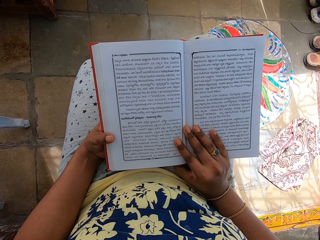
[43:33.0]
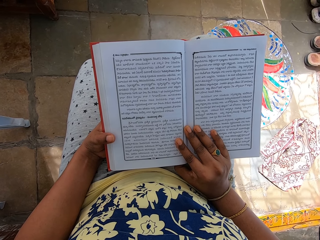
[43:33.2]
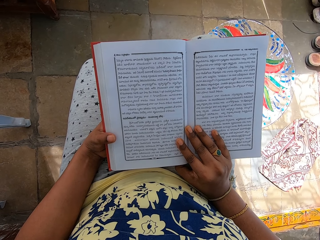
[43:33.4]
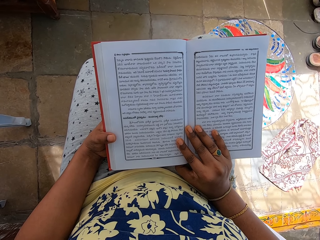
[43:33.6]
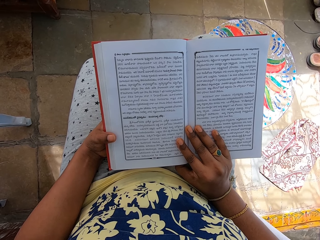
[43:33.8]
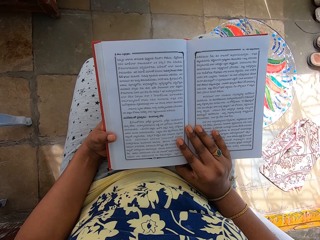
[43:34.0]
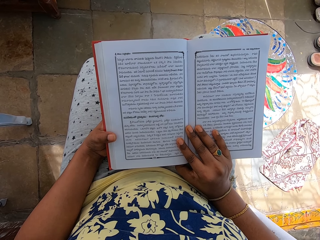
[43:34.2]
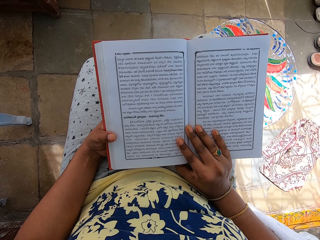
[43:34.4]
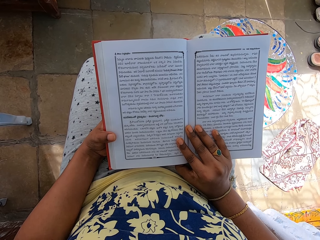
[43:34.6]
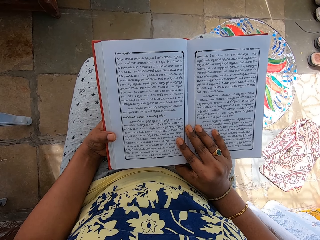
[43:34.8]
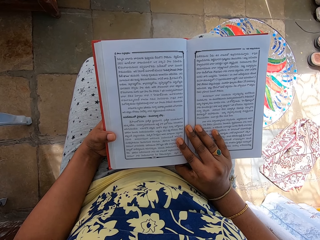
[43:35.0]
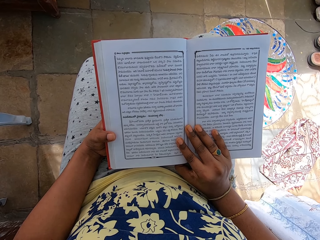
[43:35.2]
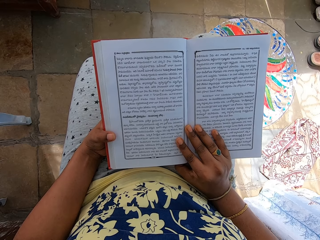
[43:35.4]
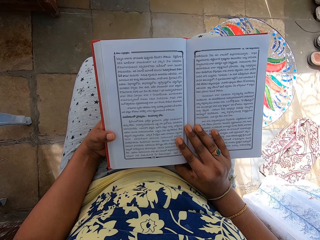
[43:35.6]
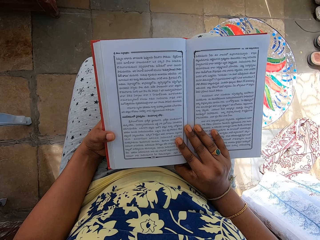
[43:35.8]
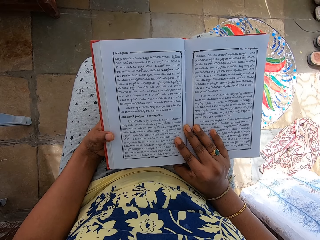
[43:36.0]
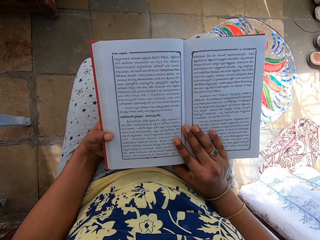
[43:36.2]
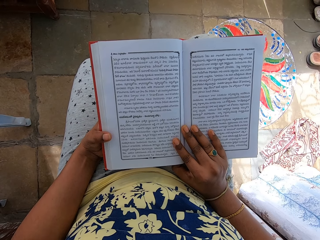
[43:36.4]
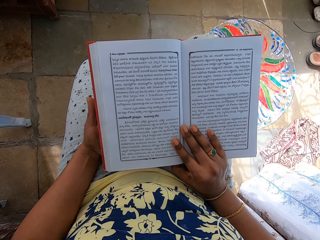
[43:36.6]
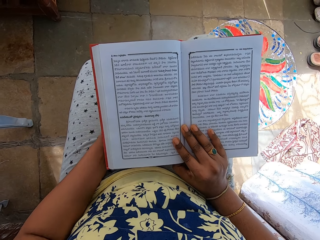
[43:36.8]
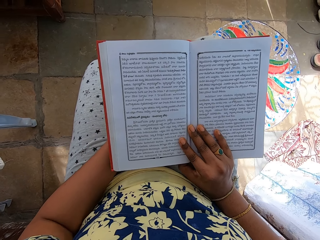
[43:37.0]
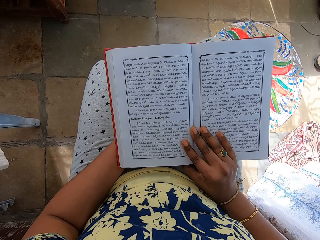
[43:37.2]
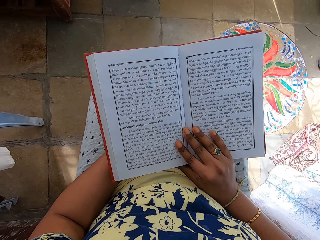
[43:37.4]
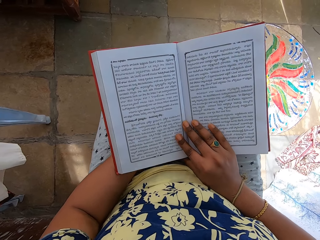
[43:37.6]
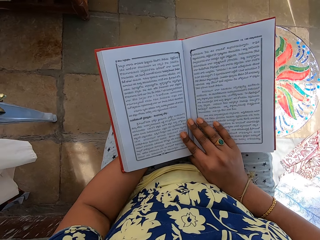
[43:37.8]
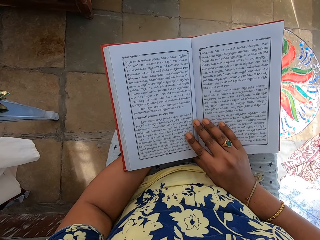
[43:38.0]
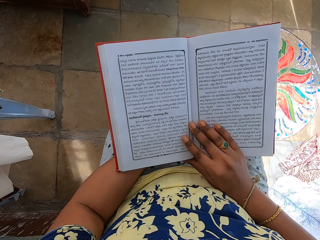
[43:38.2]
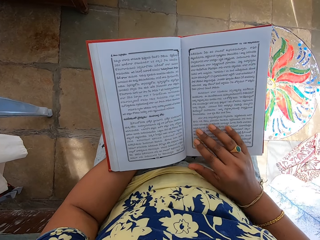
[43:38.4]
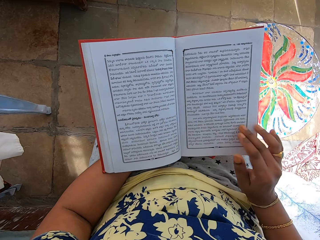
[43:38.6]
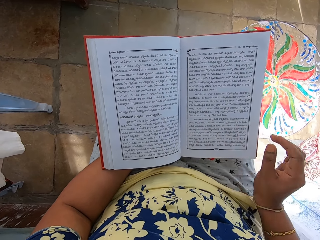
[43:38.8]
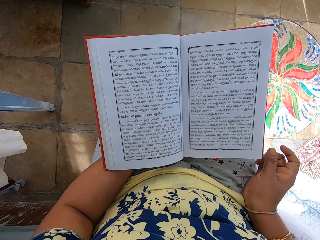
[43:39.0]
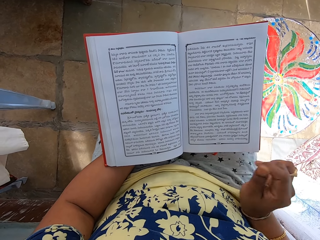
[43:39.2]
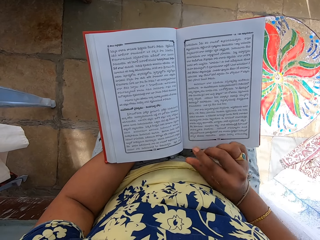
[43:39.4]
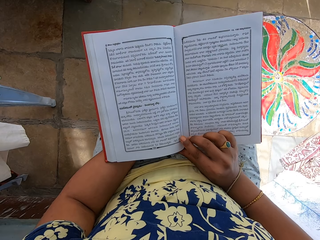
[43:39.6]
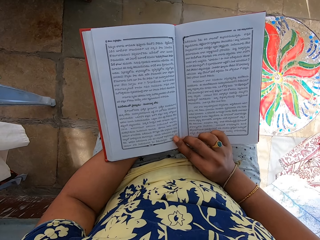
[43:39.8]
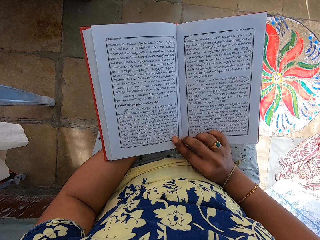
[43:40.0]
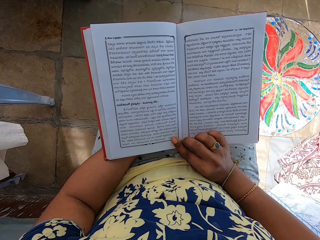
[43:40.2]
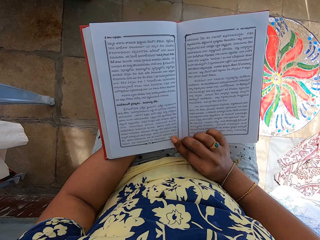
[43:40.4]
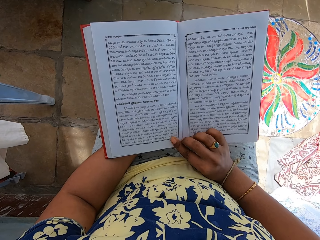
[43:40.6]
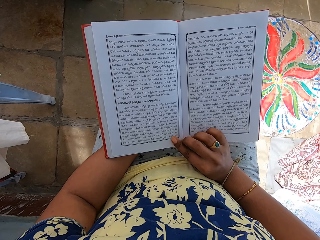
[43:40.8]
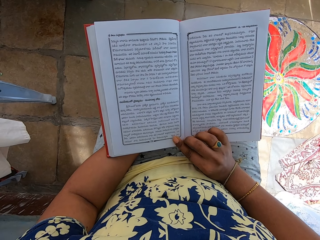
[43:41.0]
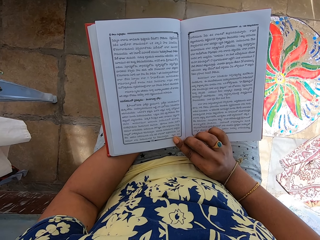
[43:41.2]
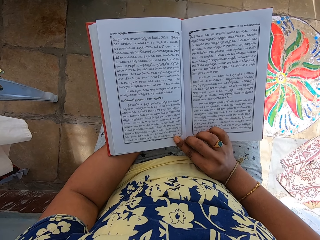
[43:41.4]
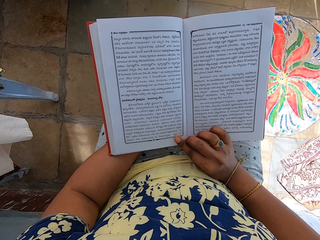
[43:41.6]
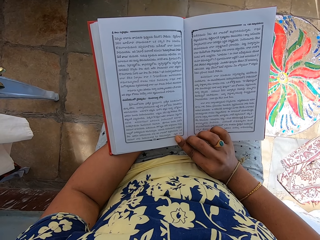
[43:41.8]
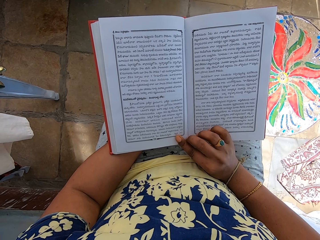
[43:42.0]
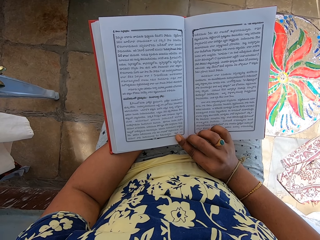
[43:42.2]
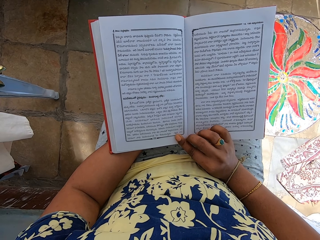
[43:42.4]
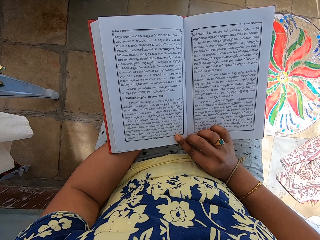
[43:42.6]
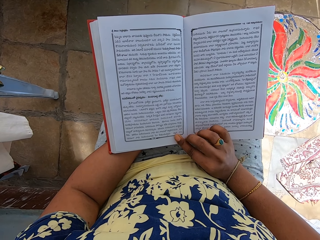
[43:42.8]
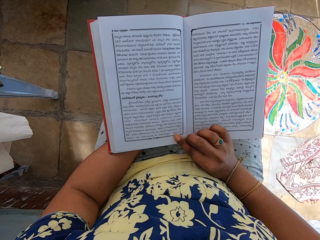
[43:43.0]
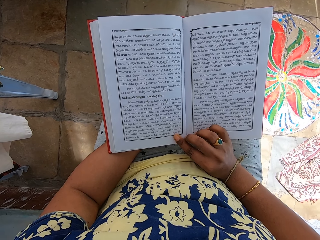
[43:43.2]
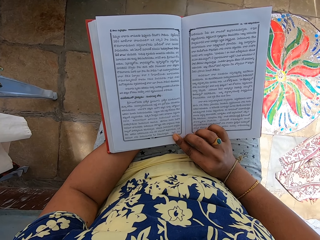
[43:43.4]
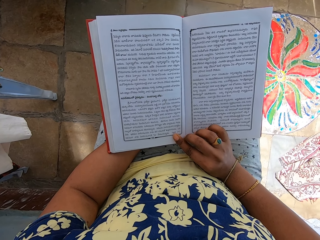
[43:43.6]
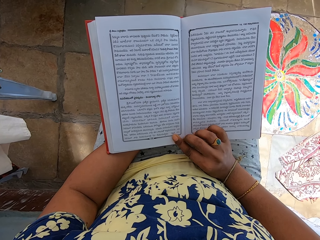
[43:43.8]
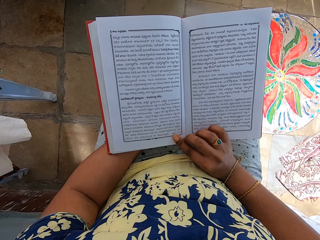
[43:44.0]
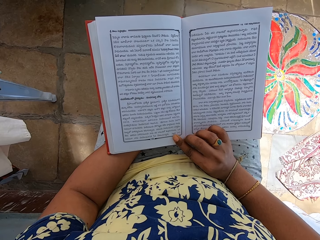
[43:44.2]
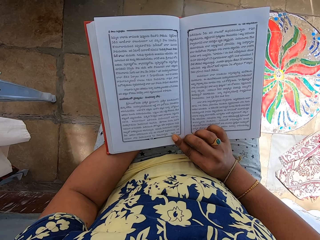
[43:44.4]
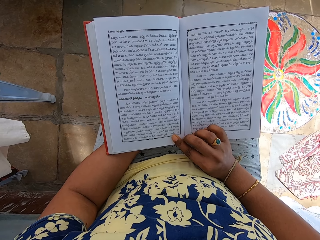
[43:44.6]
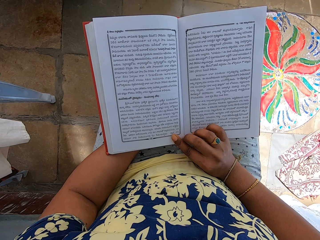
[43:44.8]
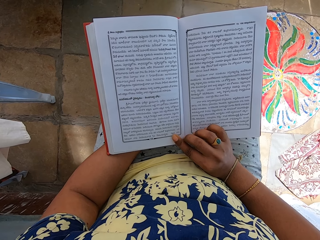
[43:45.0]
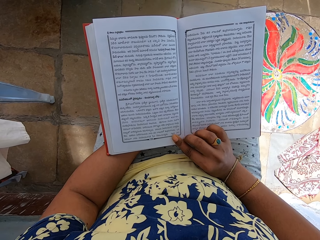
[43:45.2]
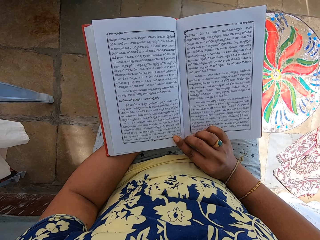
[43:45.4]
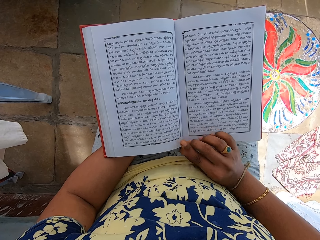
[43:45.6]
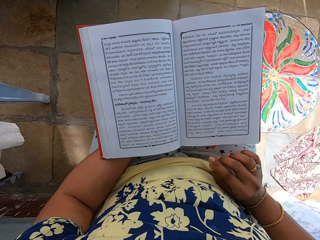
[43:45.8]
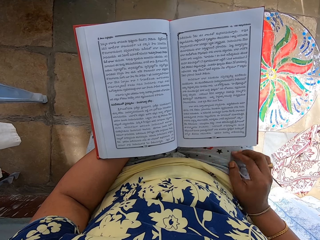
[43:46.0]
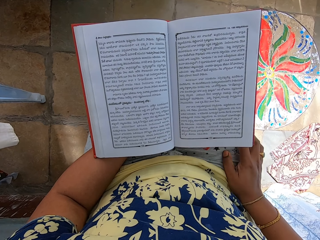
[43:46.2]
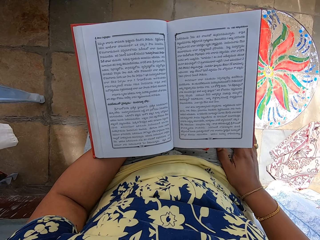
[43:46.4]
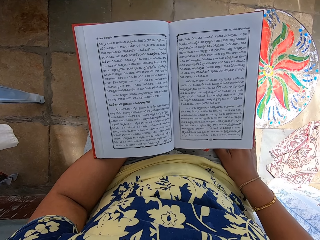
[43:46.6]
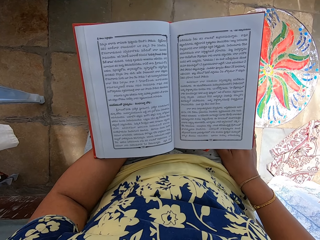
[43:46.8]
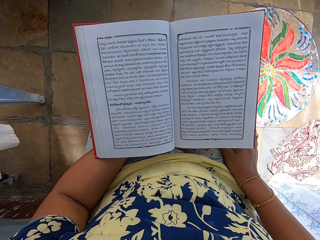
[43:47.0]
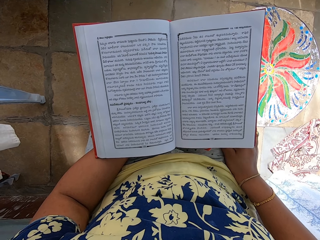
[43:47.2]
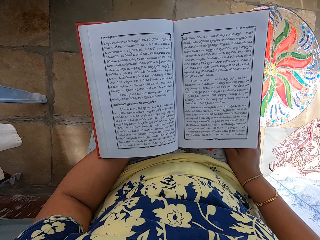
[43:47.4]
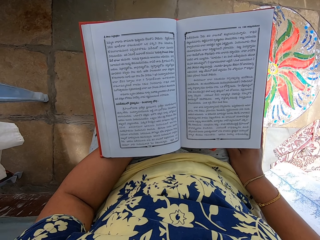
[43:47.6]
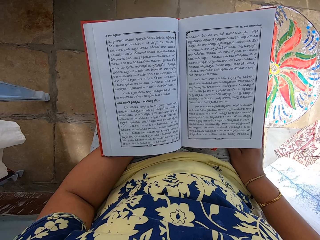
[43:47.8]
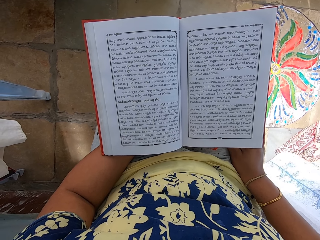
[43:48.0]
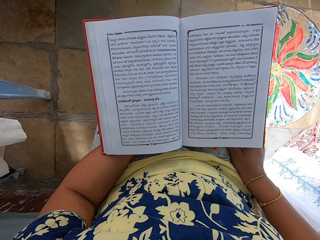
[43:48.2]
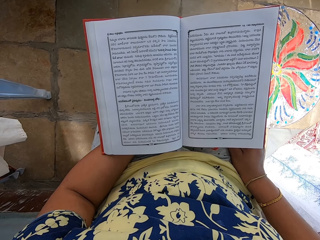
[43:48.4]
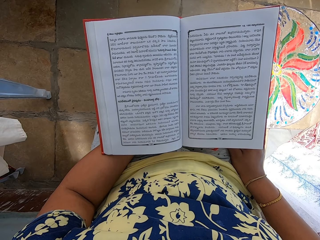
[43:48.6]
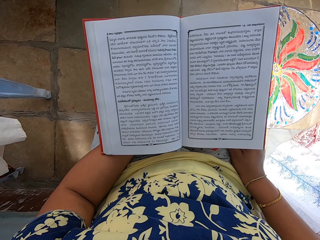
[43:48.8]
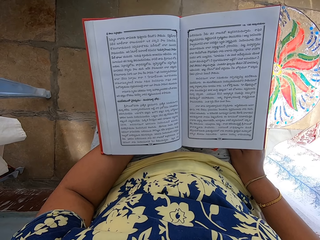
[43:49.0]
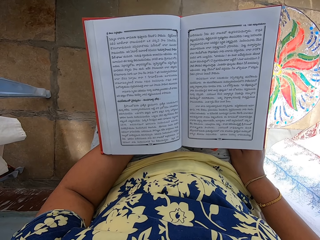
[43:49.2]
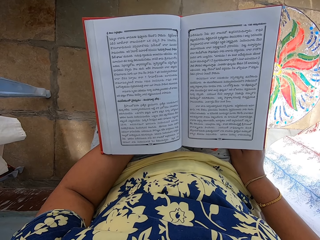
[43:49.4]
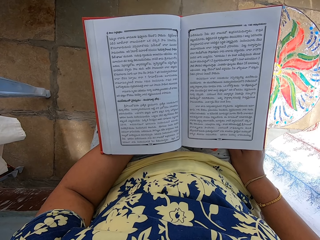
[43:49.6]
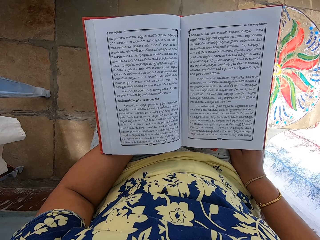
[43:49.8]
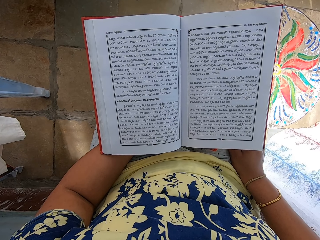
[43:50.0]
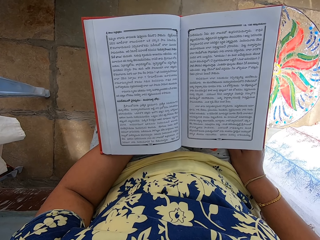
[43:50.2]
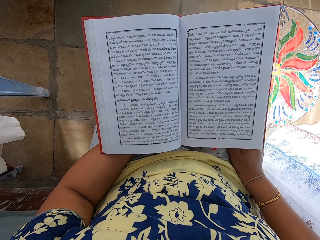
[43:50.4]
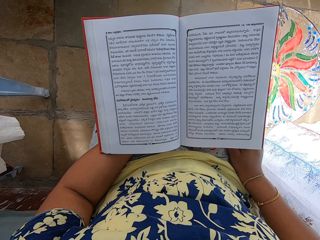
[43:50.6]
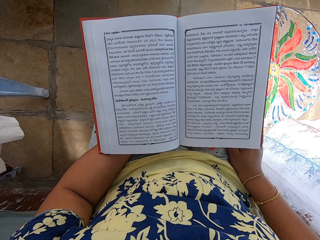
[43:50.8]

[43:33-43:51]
The camera wearer moves her left hand under the book. She holds the book with her left hand in the apartment. She holds the book with both hands in the apartment. She holds the book with her left hand. She places her right hand on her right thigh.

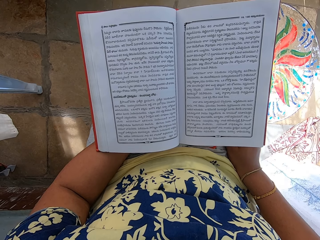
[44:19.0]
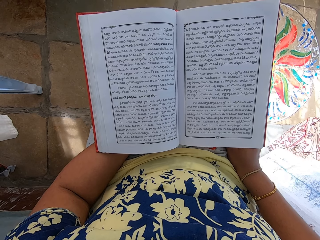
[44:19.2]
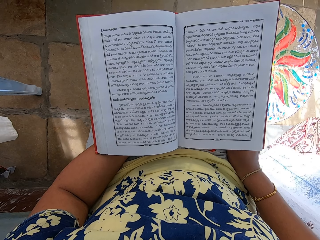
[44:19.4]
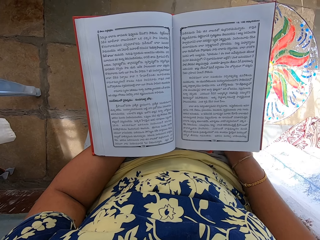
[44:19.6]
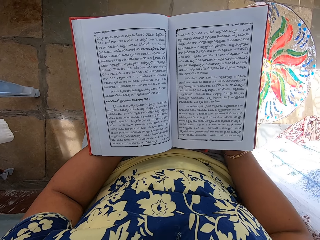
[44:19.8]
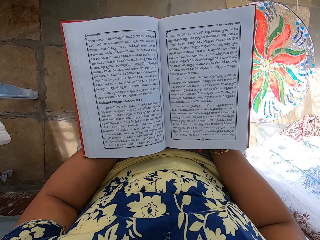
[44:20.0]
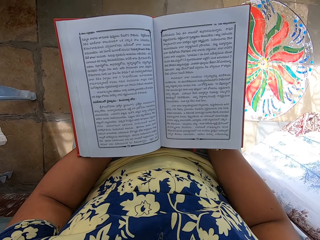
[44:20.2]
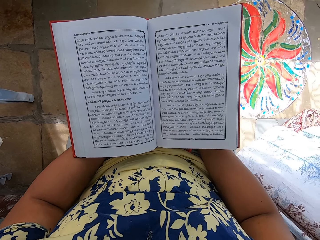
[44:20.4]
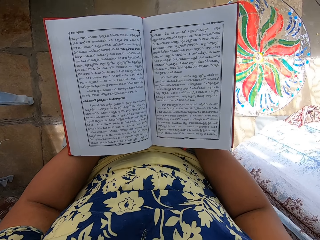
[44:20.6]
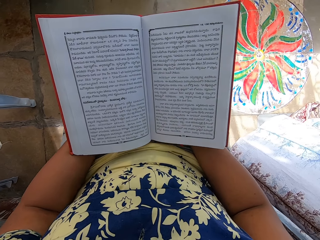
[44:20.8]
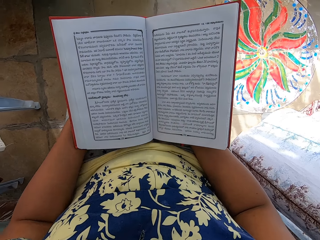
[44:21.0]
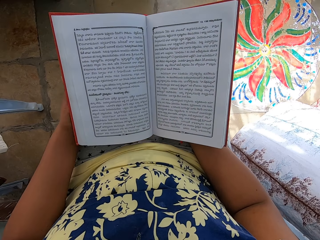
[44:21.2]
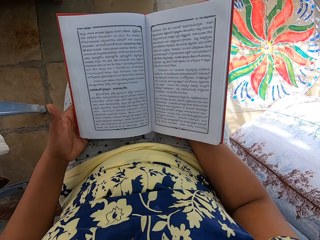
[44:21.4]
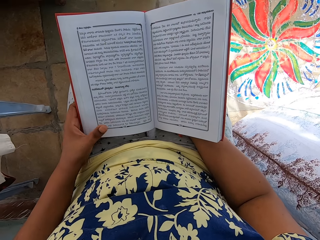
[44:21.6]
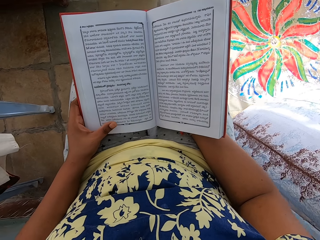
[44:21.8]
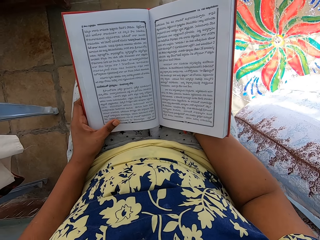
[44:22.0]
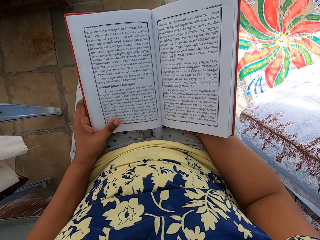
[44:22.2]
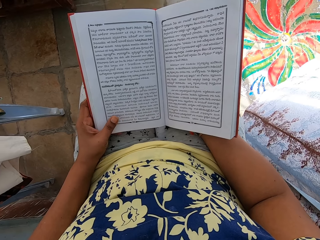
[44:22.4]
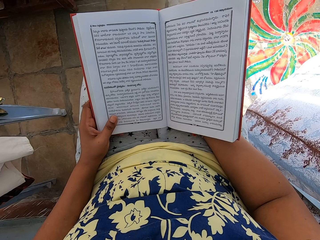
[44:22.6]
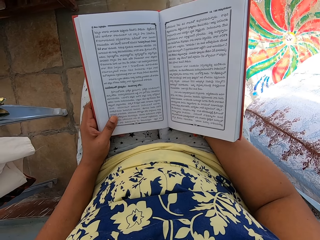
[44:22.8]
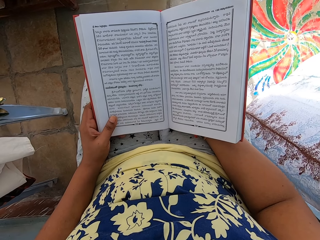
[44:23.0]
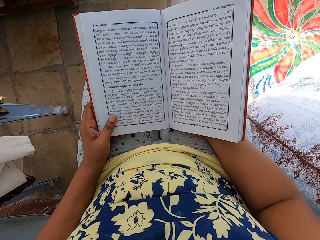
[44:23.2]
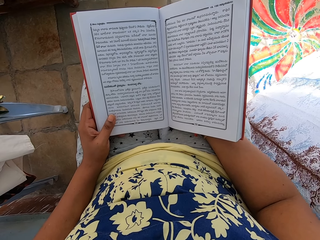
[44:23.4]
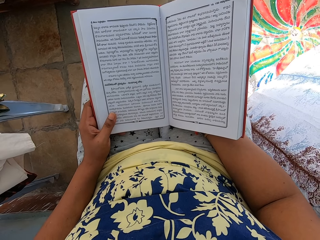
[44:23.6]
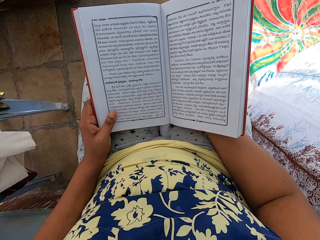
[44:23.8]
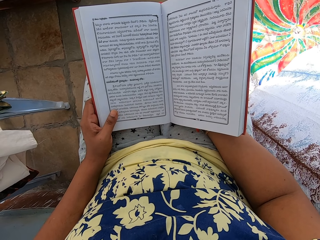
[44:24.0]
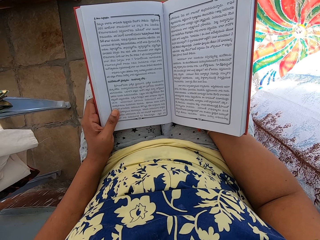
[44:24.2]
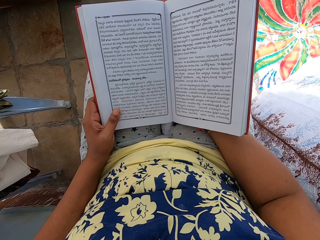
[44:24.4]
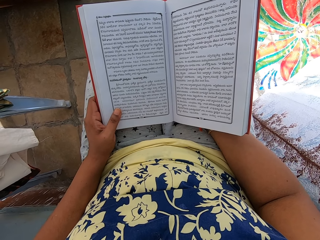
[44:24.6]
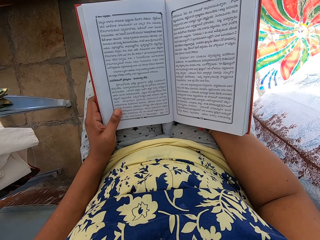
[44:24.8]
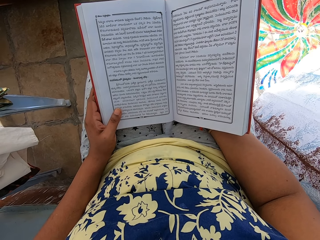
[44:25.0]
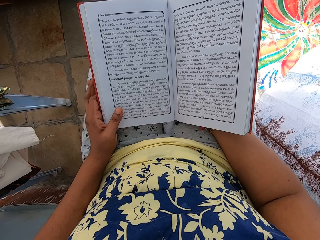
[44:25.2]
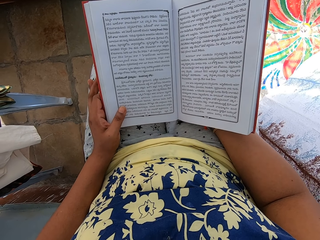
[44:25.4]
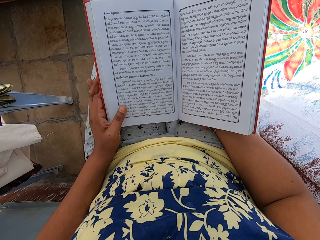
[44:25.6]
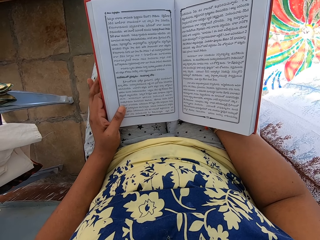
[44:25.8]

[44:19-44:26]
The camera wearer adjusts the book with both hands.
